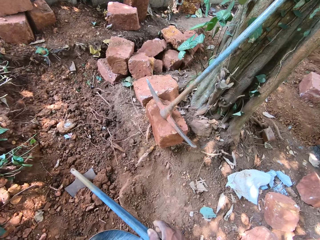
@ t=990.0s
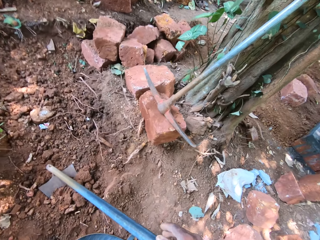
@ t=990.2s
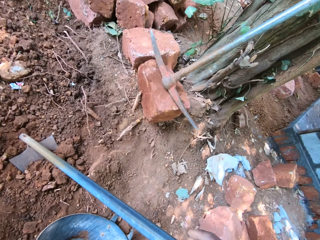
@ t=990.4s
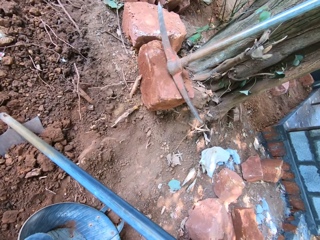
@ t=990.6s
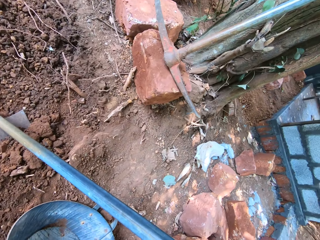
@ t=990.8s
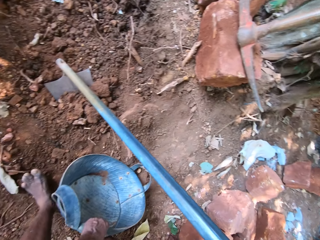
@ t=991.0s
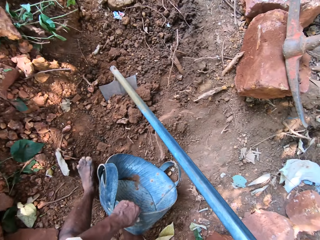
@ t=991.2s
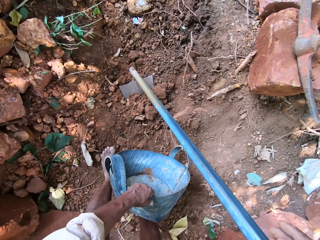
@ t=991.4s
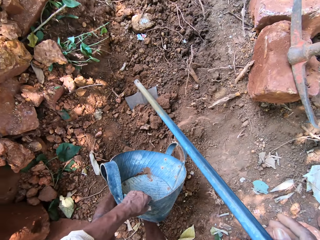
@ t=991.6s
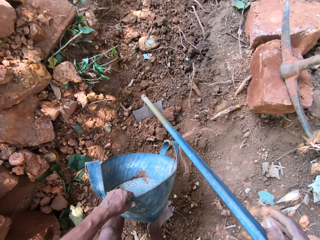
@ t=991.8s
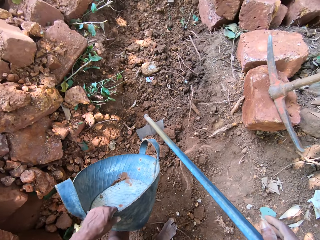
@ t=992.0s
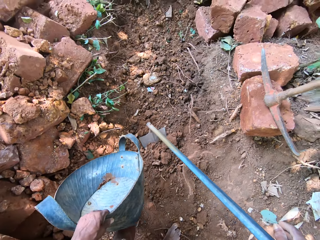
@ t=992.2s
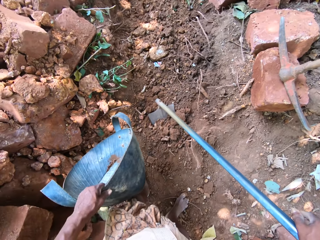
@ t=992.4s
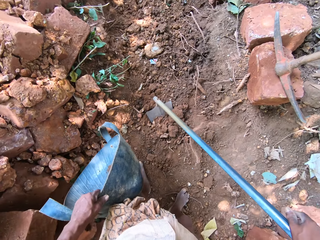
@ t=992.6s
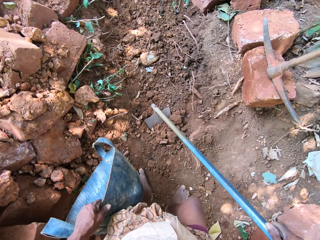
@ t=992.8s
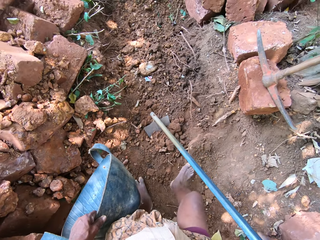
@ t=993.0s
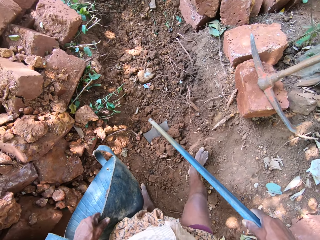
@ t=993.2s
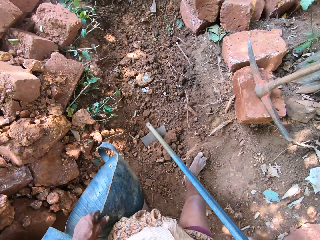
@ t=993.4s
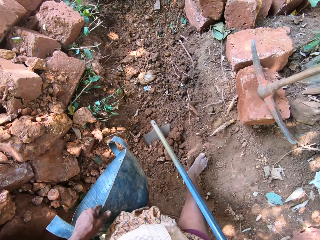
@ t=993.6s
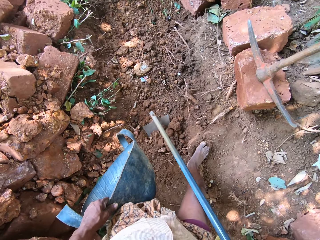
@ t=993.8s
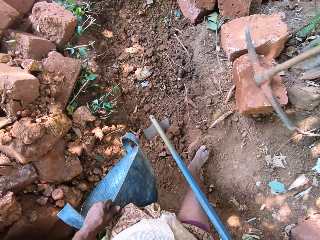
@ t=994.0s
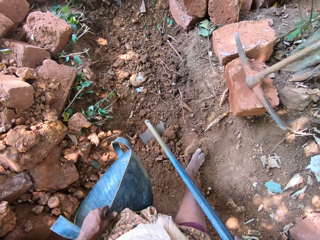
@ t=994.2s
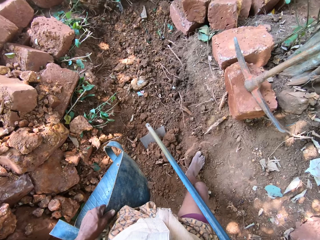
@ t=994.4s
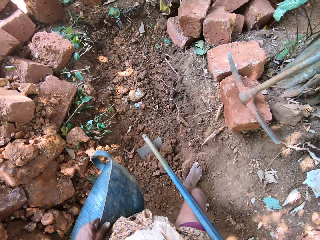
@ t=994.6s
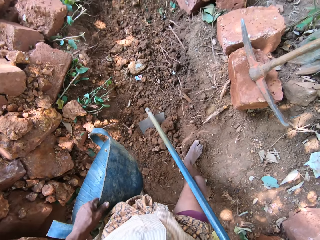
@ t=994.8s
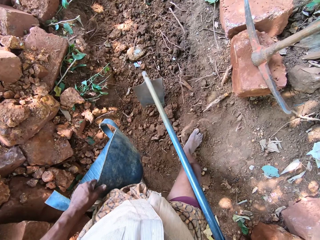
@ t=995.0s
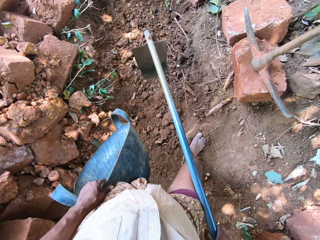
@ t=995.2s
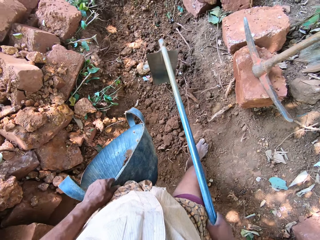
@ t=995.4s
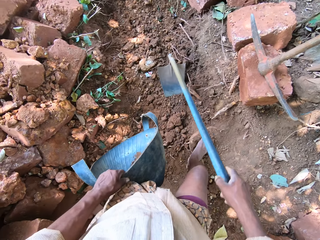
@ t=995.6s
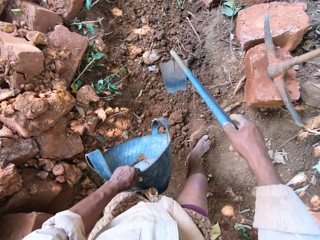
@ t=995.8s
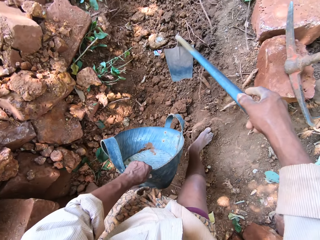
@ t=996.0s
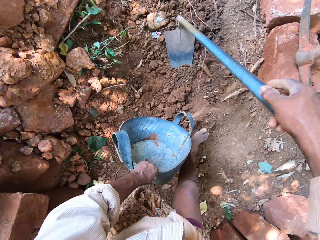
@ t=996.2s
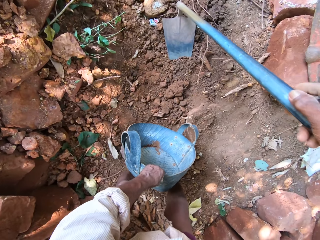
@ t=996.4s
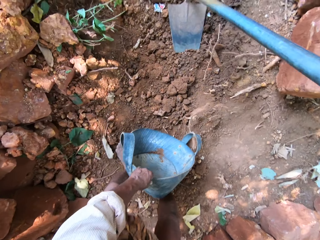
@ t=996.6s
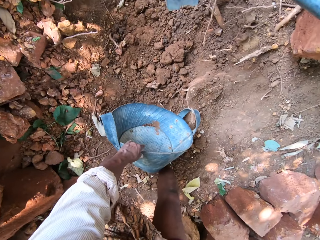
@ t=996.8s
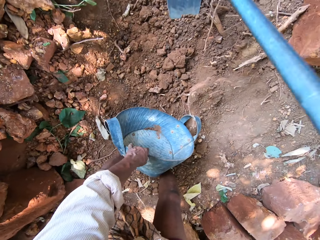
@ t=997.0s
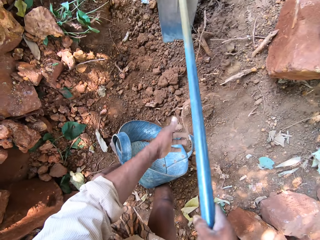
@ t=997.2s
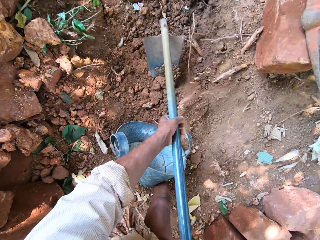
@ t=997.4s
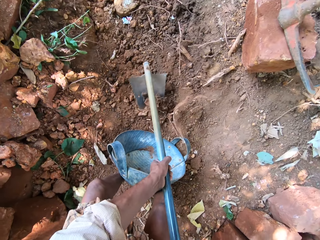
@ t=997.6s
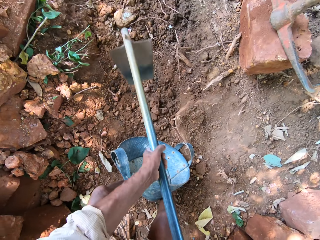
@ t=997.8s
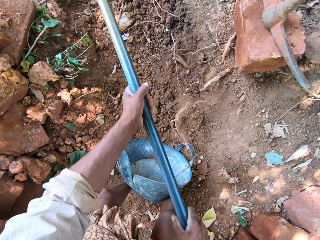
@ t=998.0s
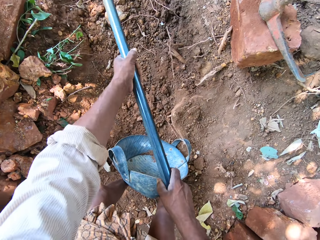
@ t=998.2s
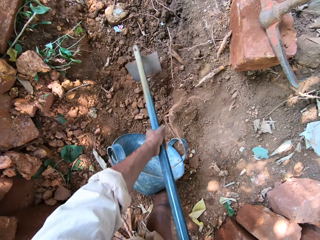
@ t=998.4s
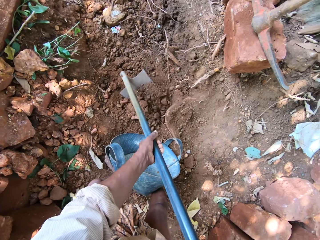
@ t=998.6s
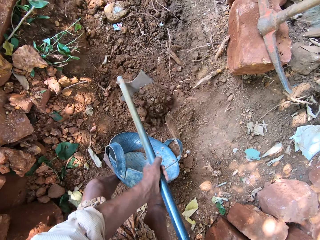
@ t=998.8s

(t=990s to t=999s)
The camera wearer lifts the bucket from the ground with his left hand. He laughs. He speaks. He lifts the hoe from the ground with his right hand. He hits the ground with the hoe in his right hand. He drops the bucket on the ground with his left hand. He digs the ground with the hoe in both hands. He holds the hoe with both hands.

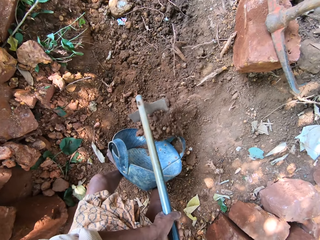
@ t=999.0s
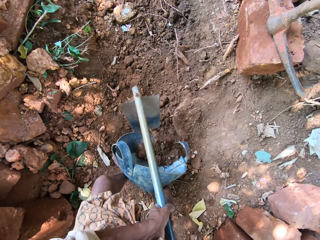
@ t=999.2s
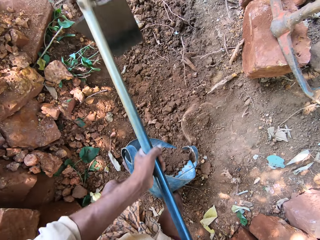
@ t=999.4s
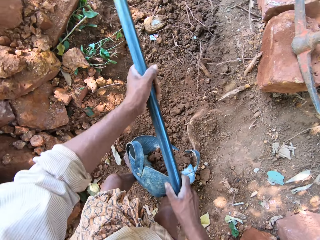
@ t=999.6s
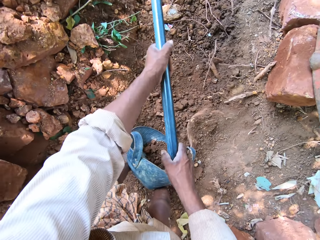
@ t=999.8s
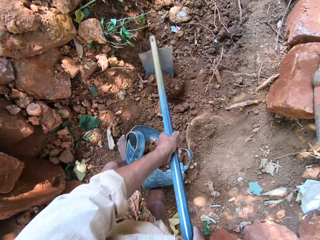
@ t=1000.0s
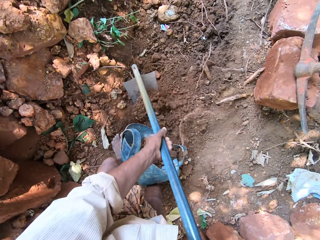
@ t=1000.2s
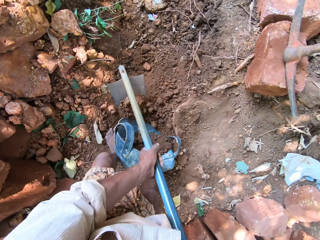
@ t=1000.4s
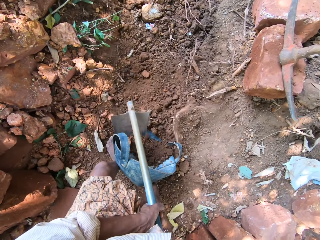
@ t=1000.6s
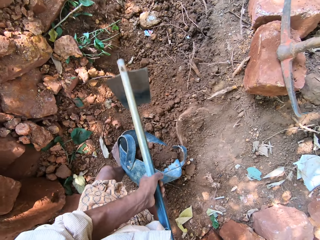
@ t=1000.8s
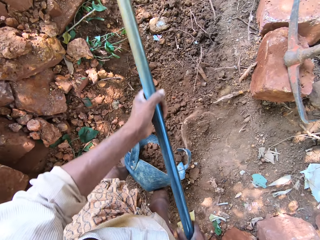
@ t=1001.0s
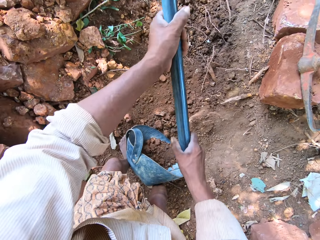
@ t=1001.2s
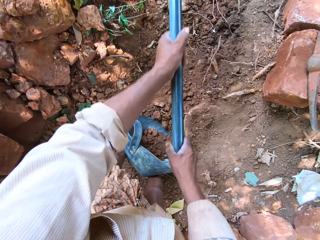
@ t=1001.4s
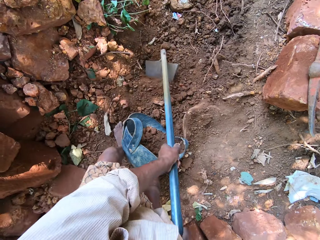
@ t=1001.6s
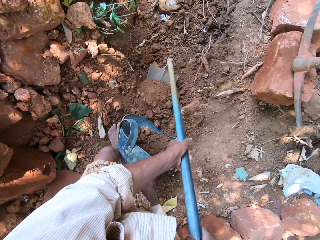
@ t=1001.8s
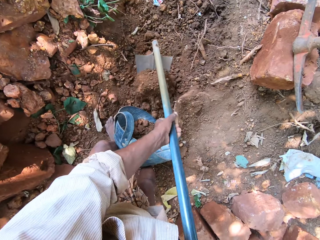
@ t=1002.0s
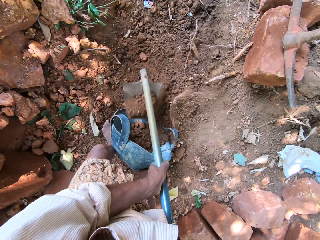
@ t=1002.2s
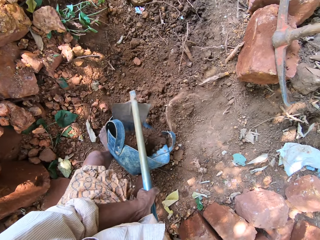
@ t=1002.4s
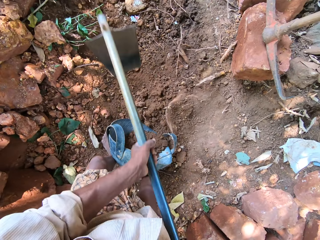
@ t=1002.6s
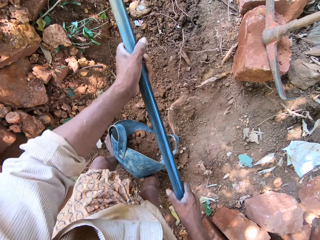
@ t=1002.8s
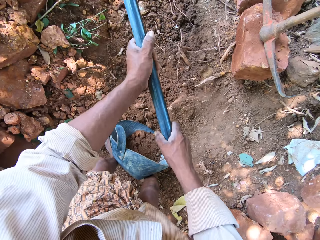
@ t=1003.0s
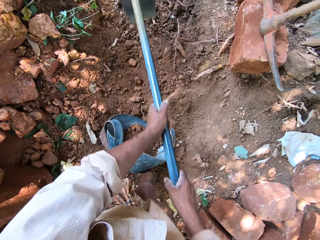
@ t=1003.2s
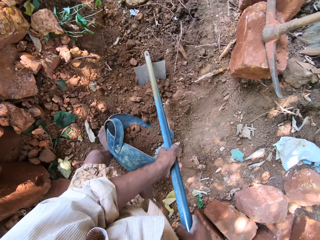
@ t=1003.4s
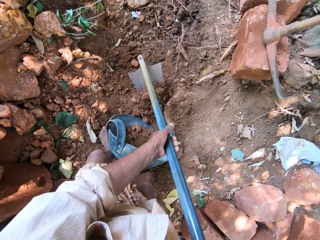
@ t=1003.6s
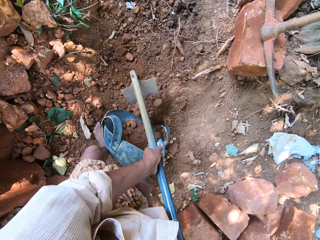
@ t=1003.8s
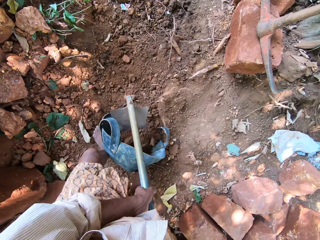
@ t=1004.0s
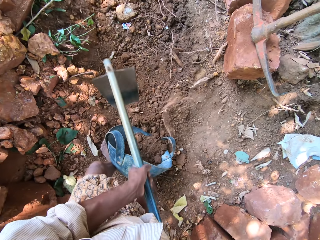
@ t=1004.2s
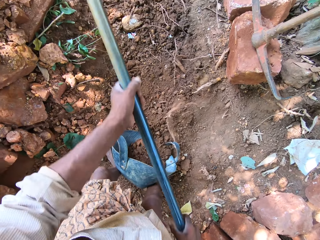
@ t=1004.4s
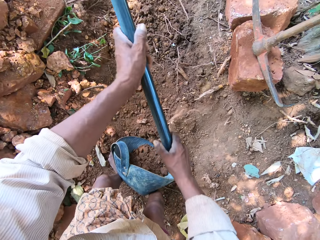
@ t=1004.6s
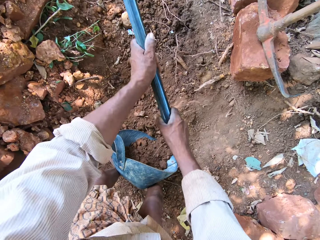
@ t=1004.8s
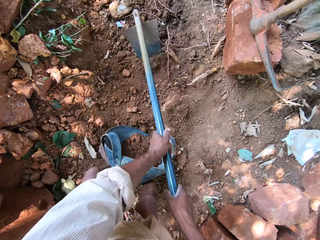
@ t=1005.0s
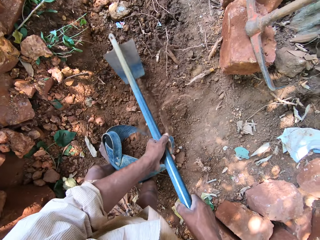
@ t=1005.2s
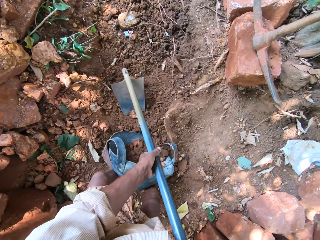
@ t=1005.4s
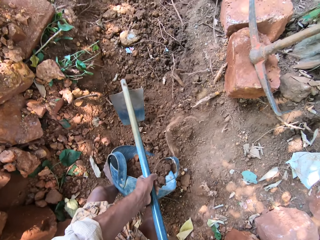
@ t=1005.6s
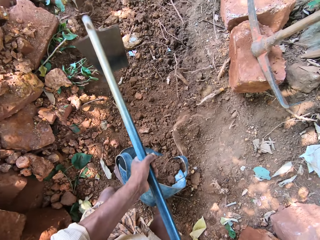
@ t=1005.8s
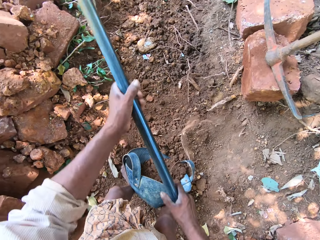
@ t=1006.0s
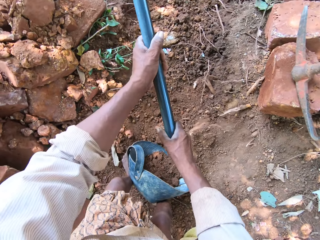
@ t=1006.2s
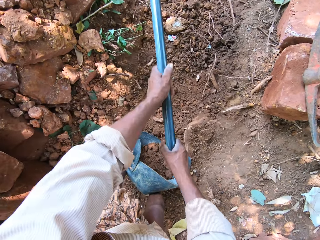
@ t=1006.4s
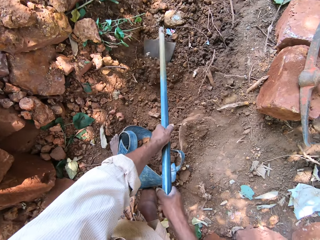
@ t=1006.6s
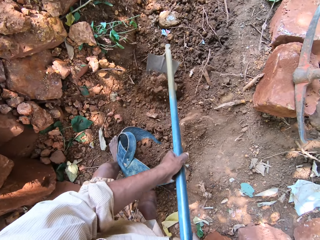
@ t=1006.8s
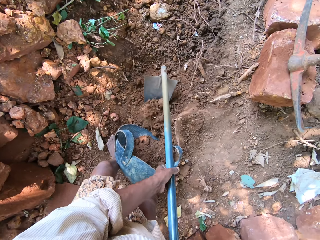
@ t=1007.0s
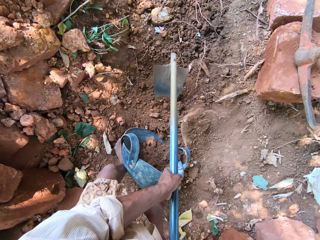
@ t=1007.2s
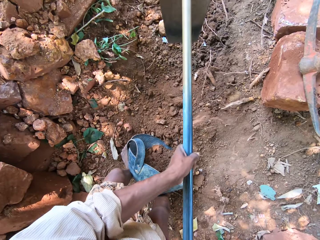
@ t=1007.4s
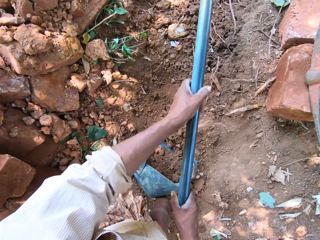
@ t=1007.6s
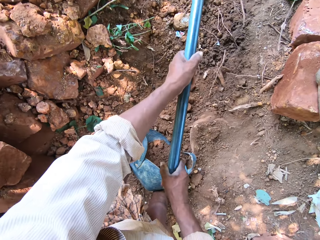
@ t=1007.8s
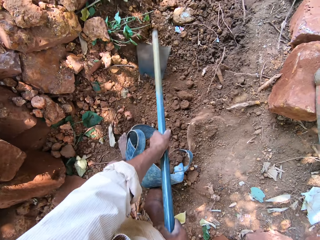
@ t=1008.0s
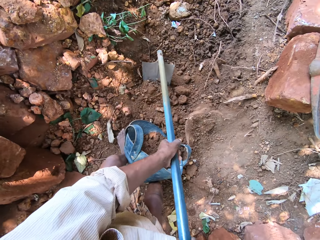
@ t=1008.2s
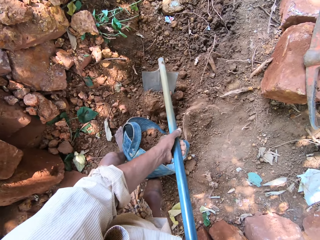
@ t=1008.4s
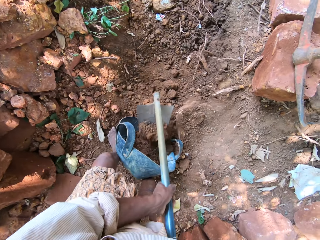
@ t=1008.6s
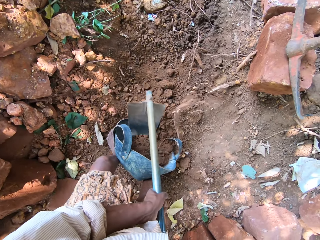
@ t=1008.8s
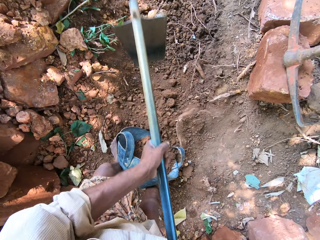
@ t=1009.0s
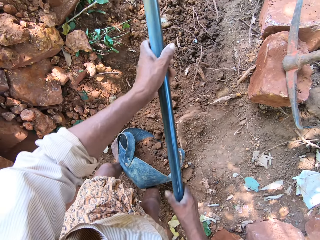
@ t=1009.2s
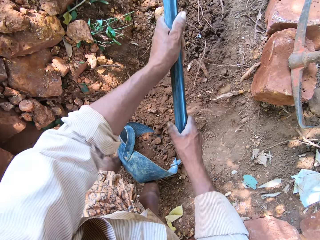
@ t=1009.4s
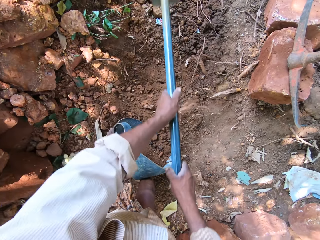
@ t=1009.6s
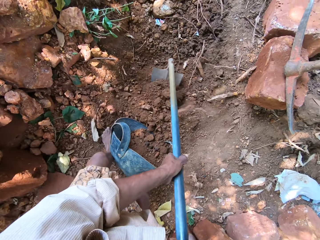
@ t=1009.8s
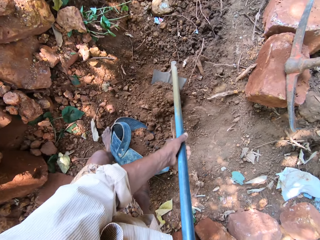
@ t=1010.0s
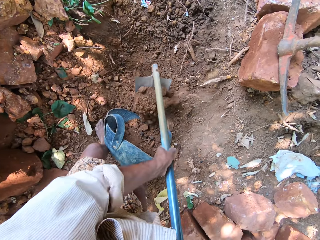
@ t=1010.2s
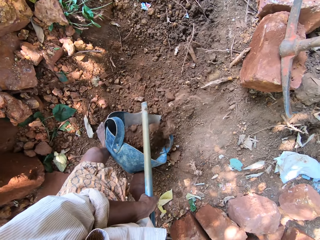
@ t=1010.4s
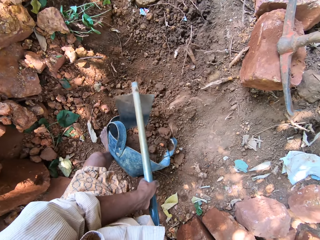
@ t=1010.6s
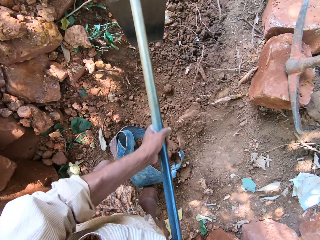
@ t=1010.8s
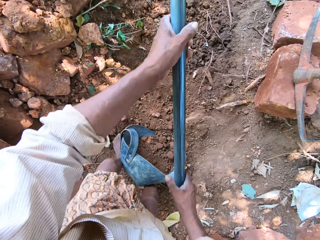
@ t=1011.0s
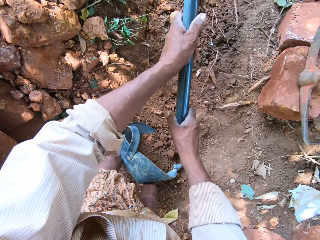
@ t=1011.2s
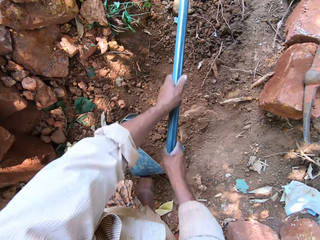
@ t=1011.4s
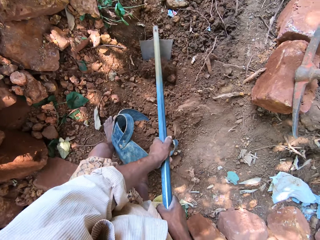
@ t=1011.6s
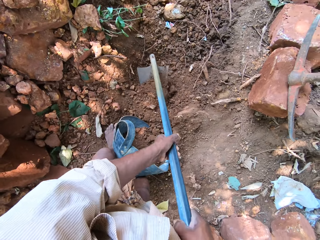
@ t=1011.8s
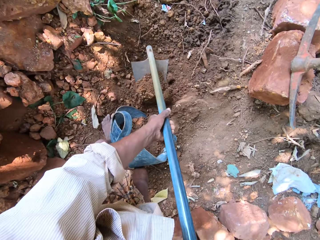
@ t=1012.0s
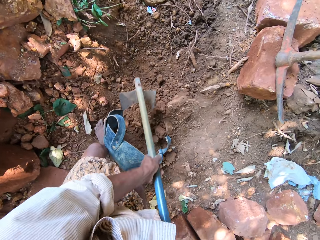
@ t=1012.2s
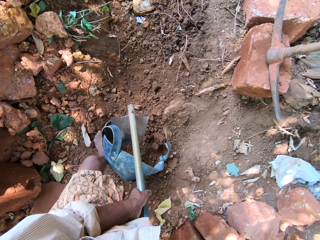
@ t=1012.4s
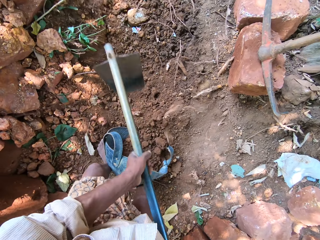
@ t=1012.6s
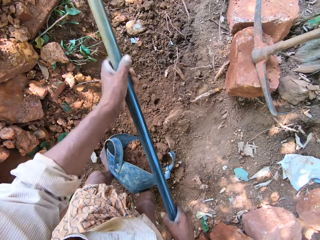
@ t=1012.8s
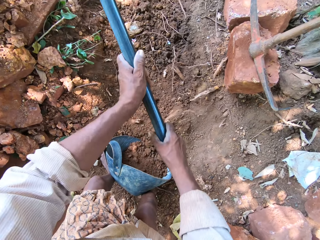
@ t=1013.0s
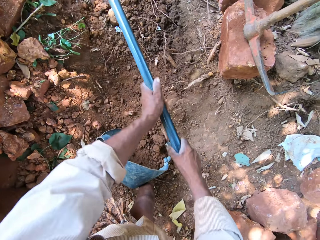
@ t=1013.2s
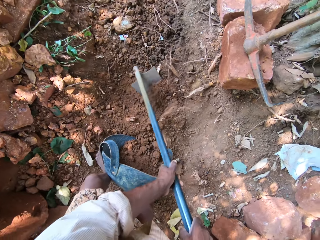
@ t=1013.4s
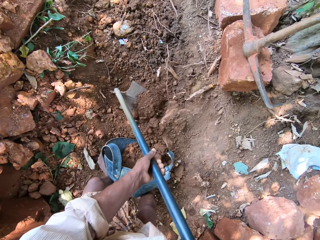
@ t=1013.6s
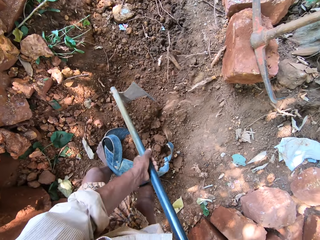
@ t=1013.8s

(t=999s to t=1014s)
The camera wearer pours sand in the bucket with the hoe in both hands. He digs the ground with the hoe in both hands. He pours sand in the bucket with the hoe in both hands. He digs the ground with the hoe in both hands. He pours sand in the bucket with the hoe in both hands. He digs the ground with the hoe in both hands. He pours sand in the bucket with the hoe in both hands. He digs the ground with the hoe in both hands. He pours sand in the bucket with the hoe in both hands. He digs the ground with the hoe in both hands. He pours sand in the bucket with the hoe in both hands. He digs the ground with the hoe in both hands. He pours sand in the bucket with the hoe in both hands. He digs the ground with the hoe in both hands.
